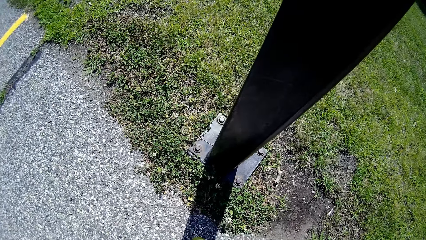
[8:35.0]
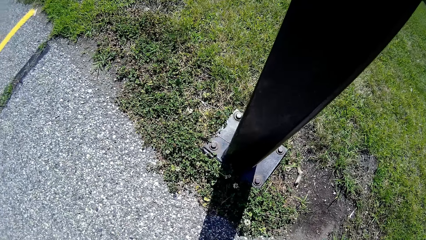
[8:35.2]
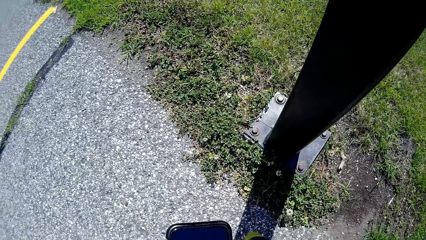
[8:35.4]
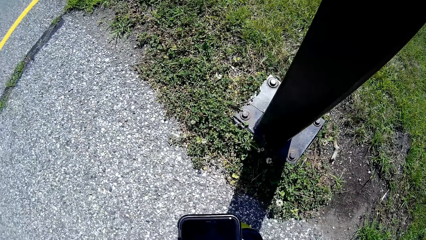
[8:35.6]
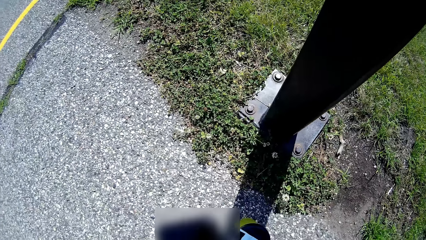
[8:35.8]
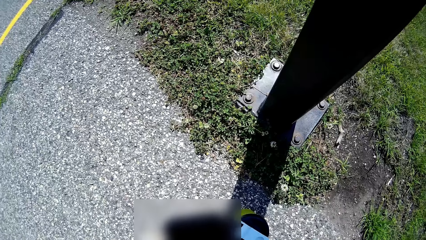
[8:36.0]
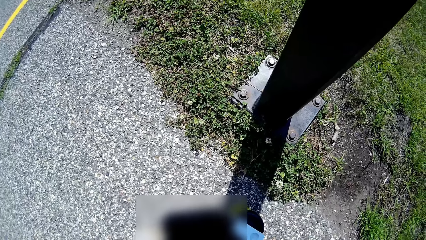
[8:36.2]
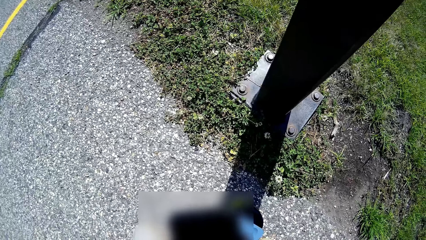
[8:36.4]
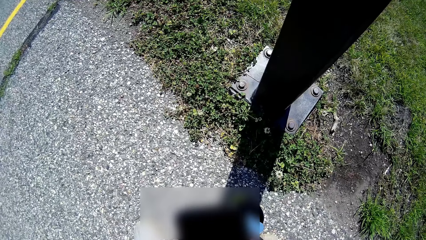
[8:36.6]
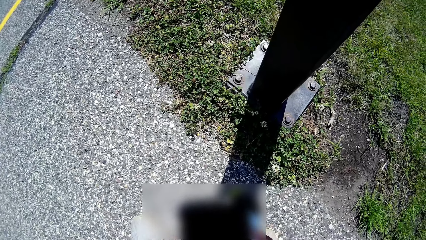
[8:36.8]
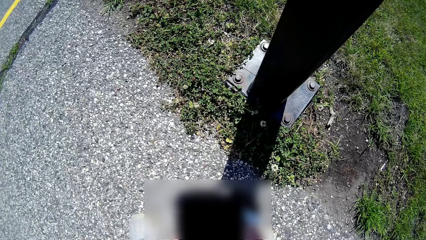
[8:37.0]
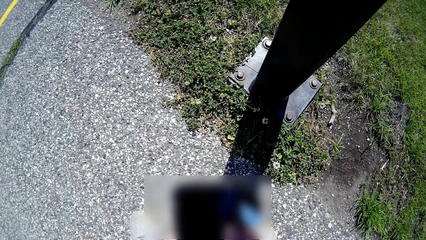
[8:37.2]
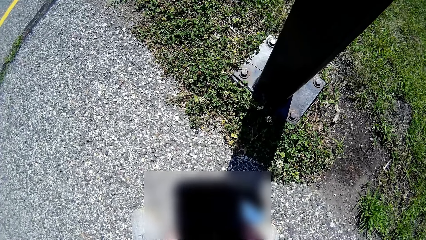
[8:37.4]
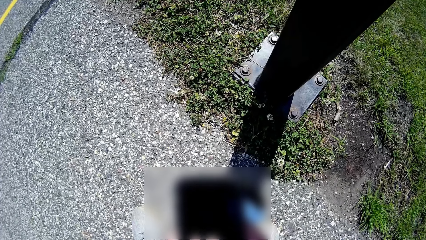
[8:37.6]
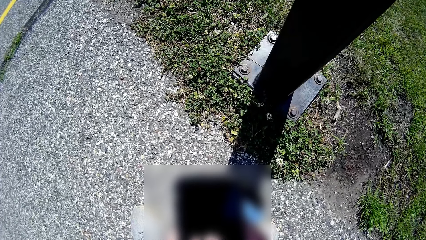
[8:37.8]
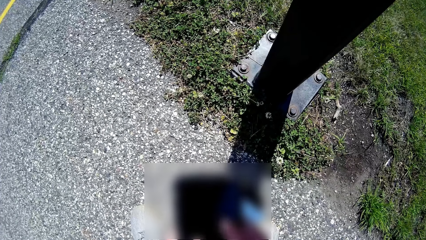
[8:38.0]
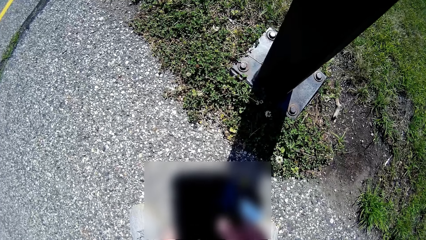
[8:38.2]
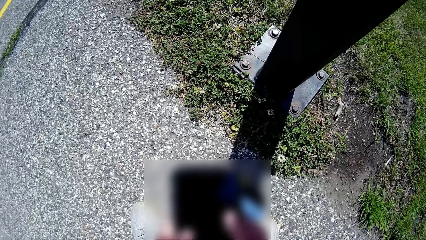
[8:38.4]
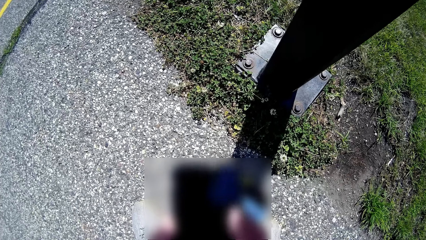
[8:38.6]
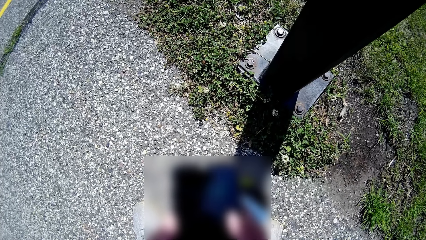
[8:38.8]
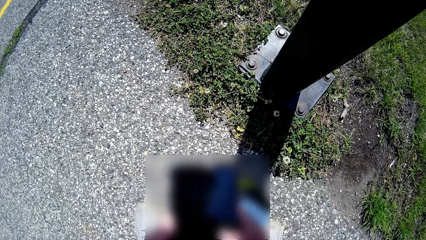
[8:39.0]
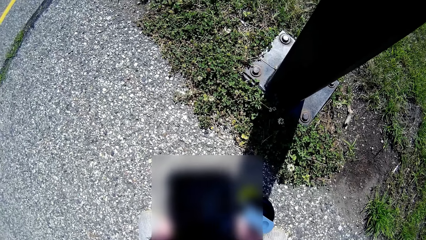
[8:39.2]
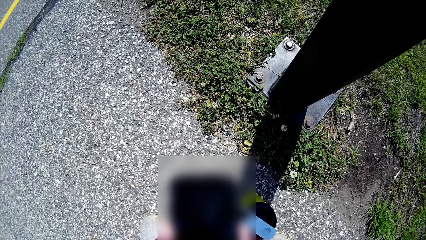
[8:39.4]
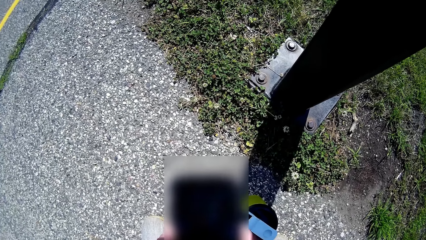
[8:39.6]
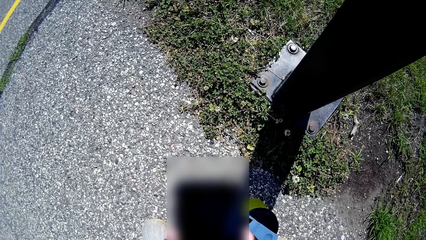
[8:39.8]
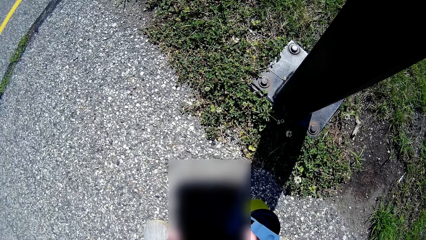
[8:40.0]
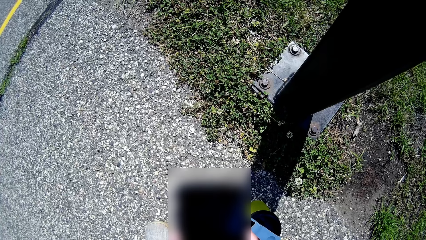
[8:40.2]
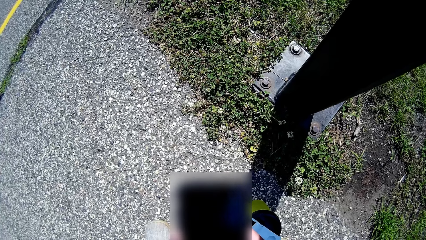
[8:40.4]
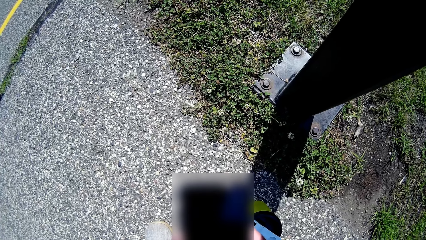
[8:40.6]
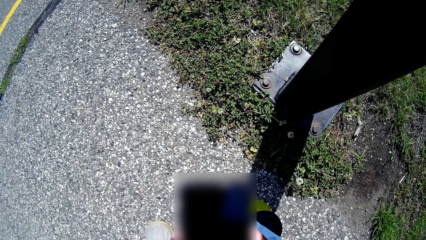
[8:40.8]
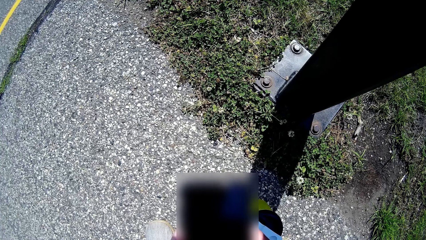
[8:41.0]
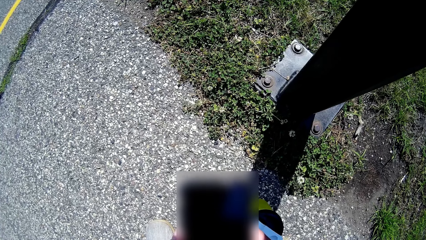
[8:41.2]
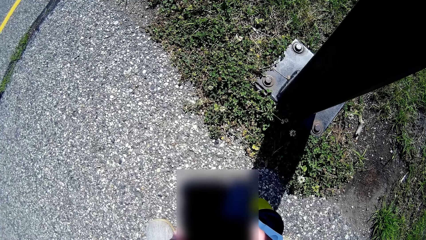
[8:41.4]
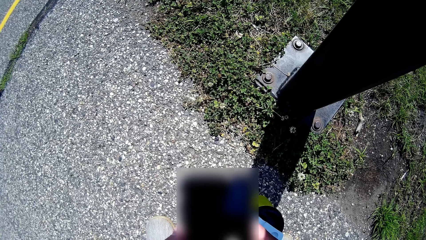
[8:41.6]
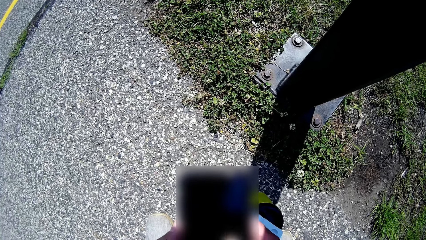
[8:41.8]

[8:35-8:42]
The camera wearer checks the phone. They use the phone.

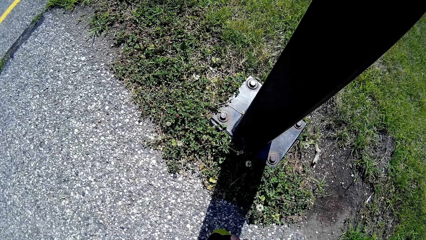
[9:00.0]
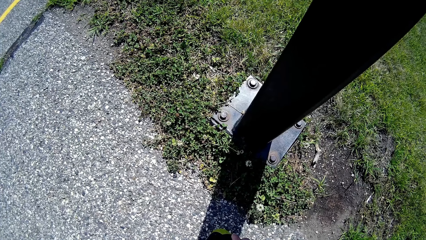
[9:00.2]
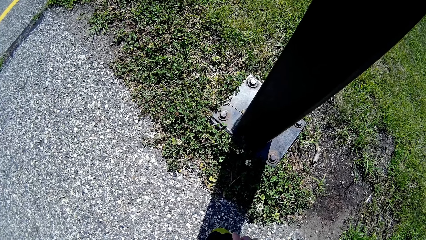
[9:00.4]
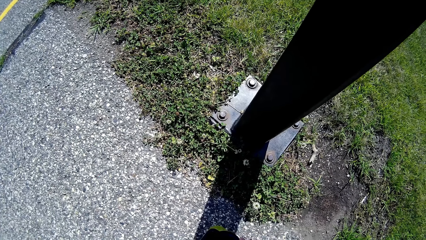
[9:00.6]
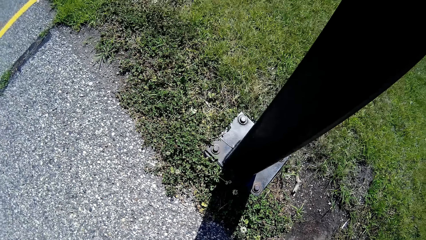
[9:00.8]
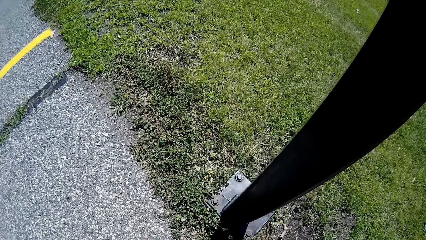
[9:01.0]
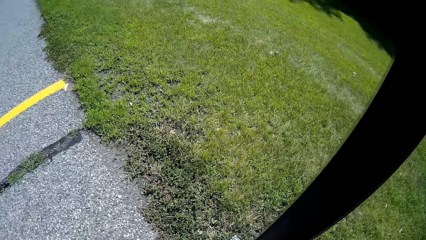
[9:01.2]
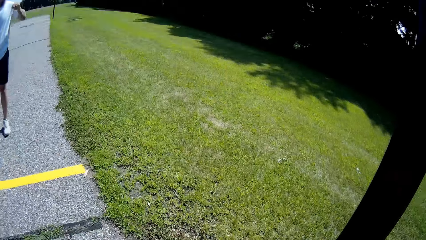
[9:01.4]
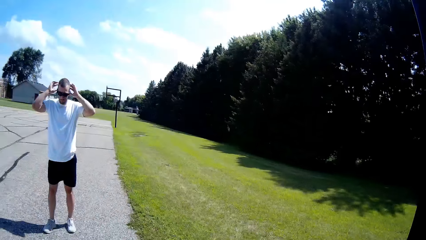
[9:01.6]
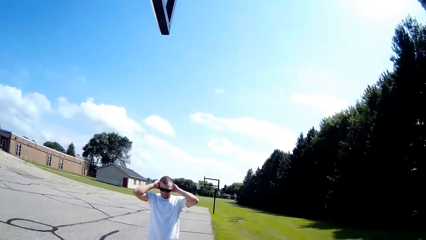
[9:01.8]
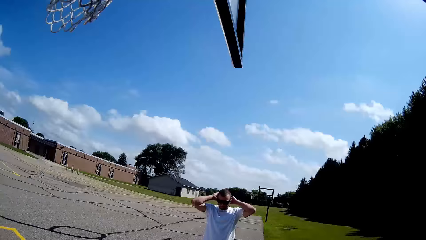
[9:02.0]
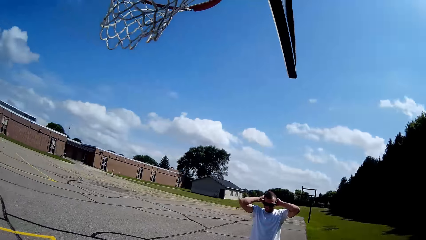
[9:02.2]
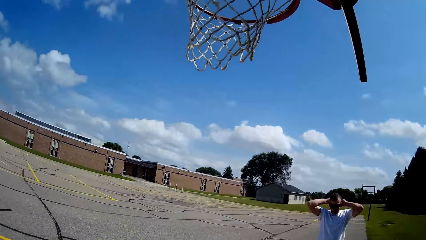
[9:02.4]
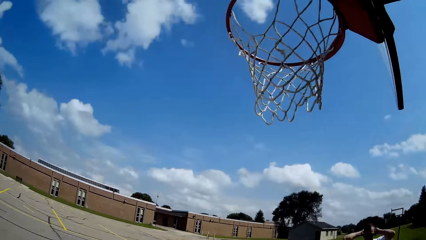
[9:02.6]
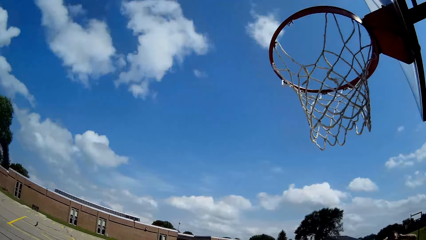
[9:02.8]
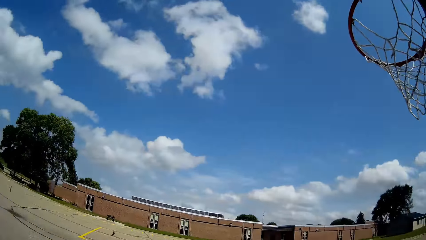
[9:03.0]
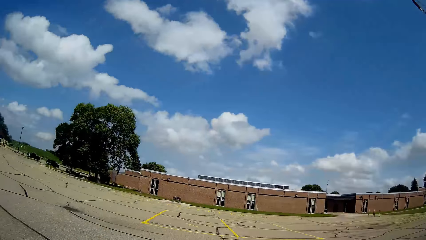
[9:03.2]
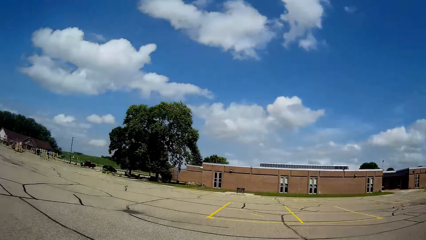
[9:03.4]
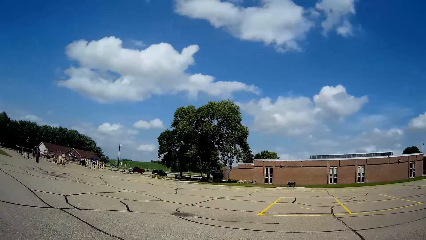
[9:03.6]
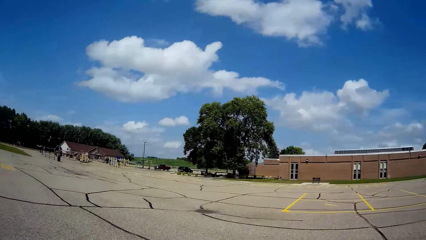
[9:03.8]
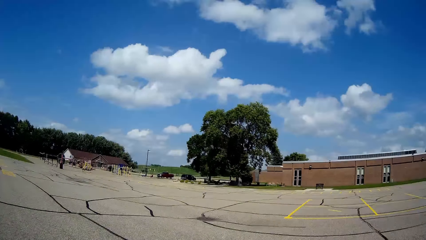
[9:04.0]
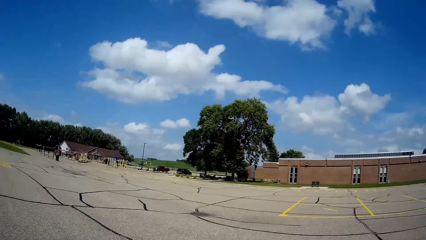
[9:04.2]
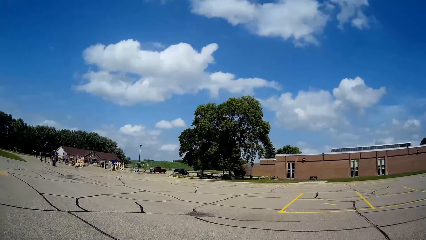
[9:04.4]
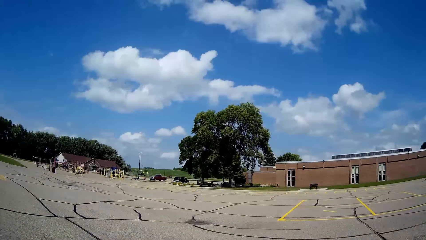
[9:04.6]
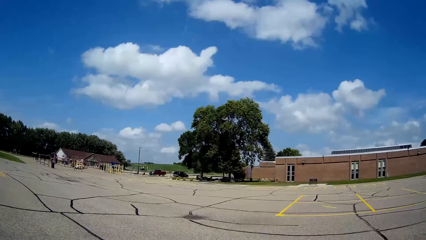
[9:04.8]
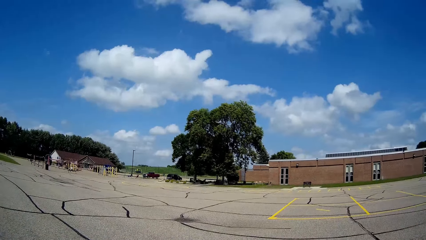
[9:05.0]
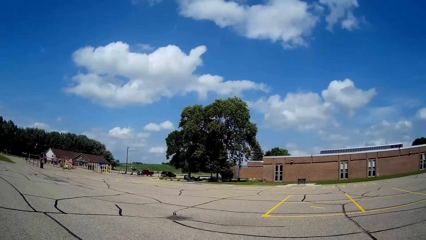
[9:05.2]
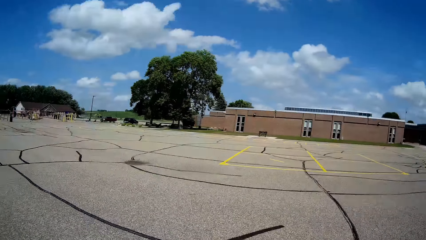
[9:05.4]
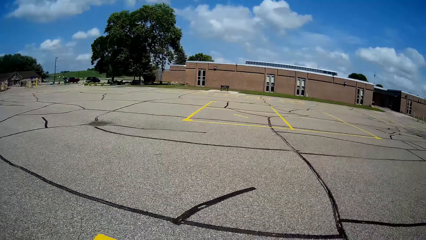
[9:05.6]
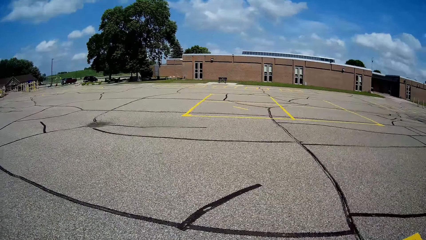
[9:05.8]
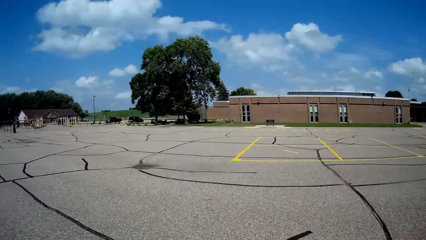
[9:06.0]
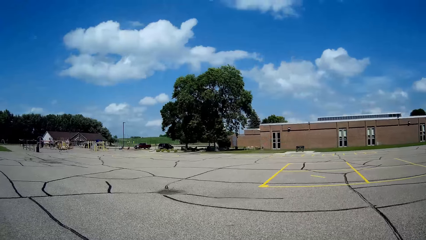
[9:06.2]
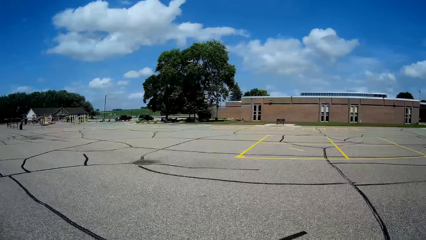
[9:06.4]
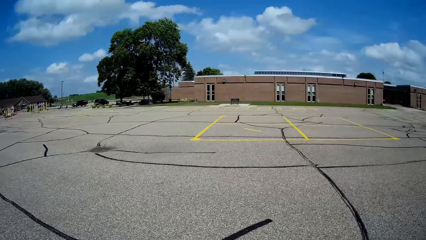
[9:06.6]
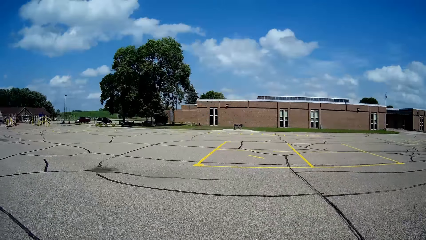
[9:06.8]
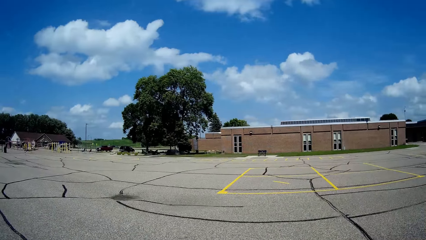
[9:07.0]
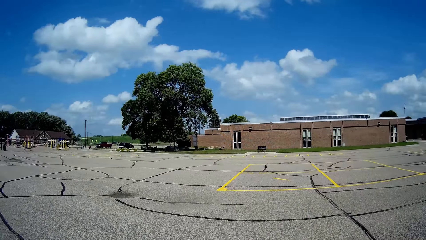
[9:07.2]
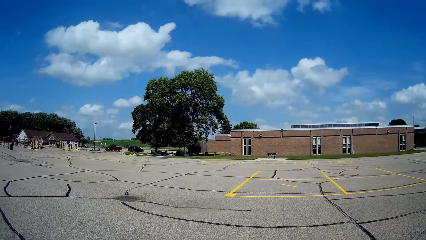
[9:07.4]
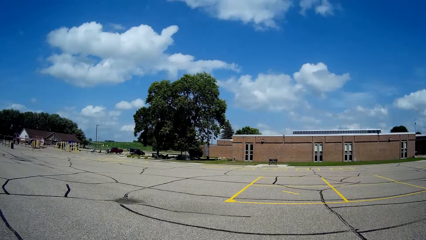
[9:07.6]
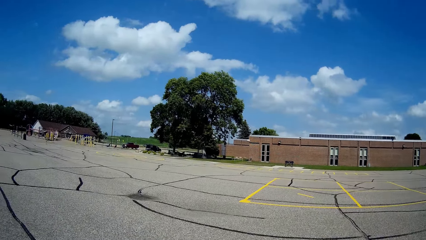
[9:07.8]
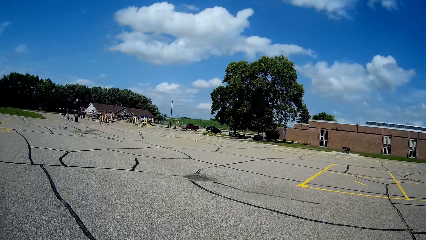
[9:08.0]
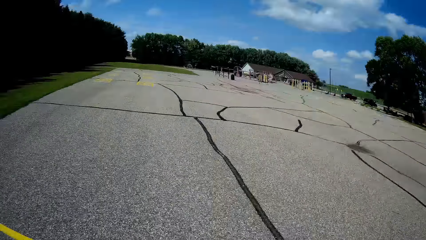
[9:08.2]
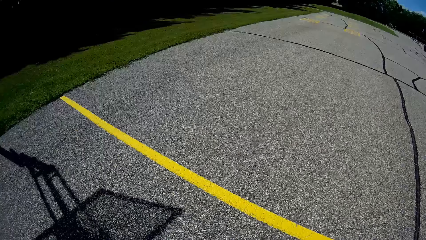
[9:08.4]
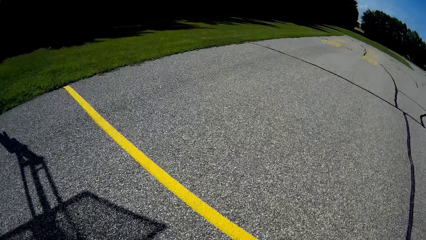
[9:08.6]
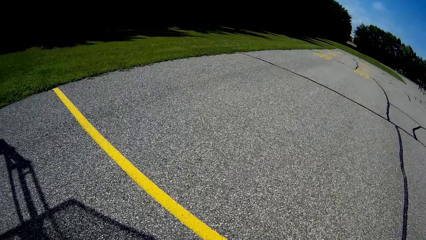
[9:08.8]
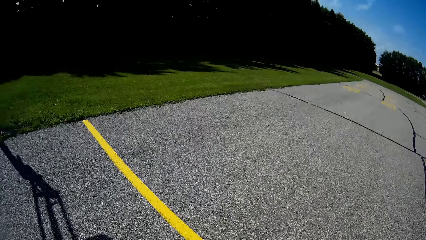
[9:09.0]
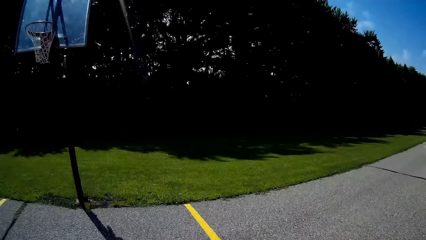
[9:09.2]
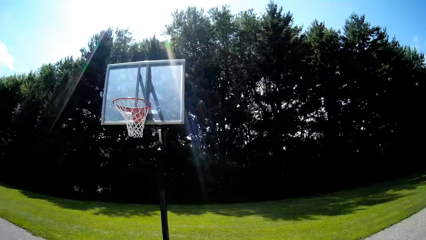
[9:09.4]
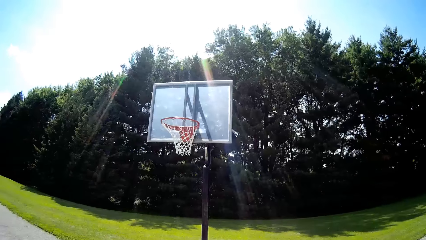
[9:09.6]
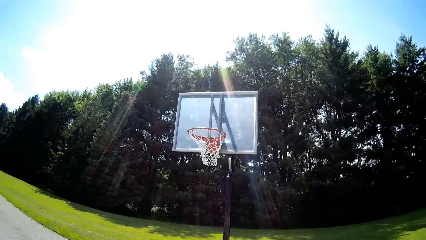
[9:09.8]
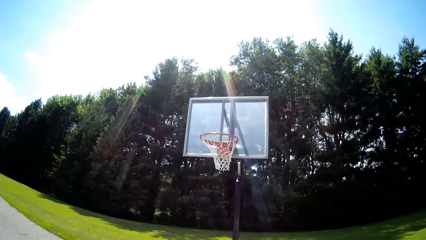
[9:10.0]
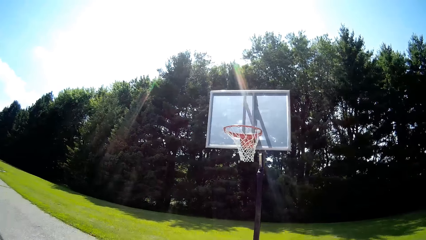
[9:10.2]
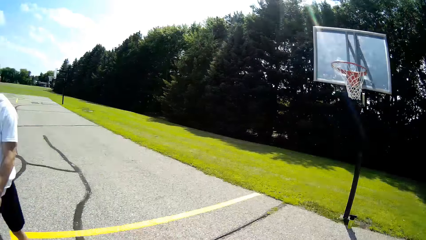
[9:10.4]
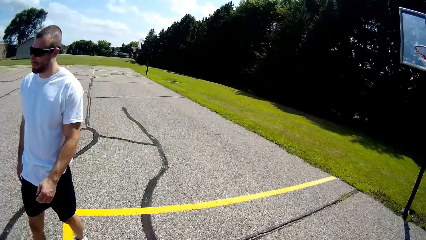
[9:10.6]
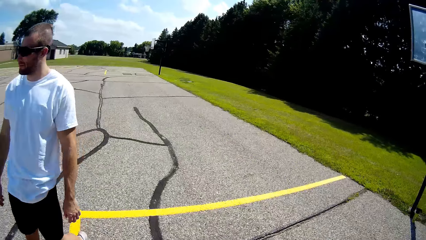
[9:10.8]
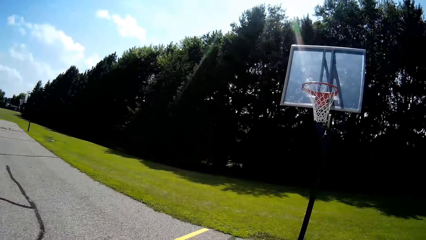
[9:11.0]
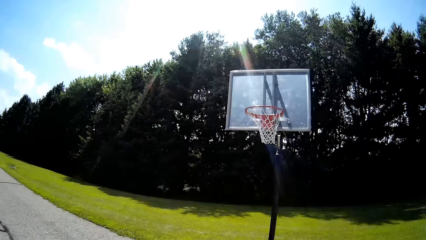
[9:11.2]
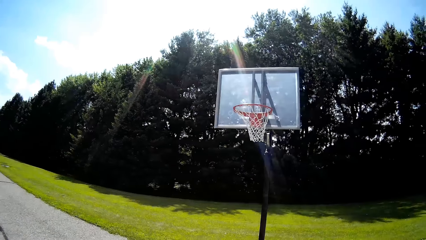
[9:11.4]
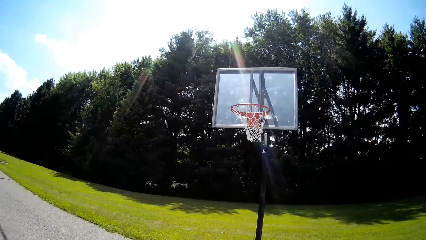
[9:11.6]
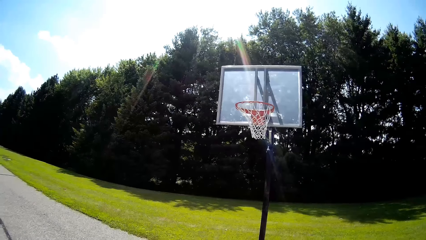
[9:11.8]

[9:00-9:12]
The camera wearer looks at the man. They look around the basketball court. The man walks by.
